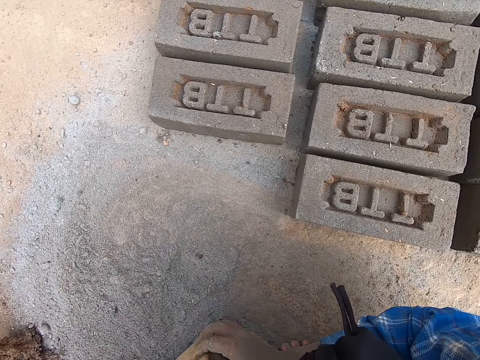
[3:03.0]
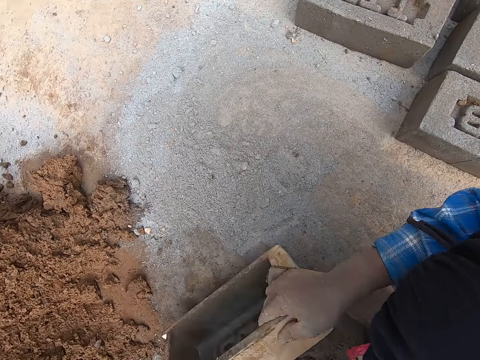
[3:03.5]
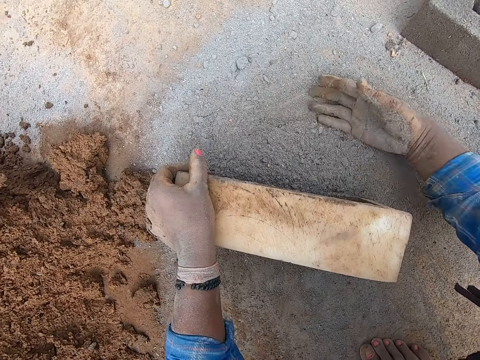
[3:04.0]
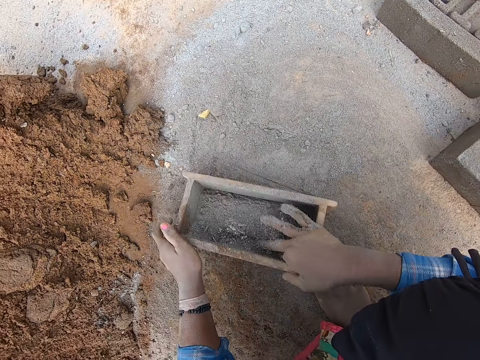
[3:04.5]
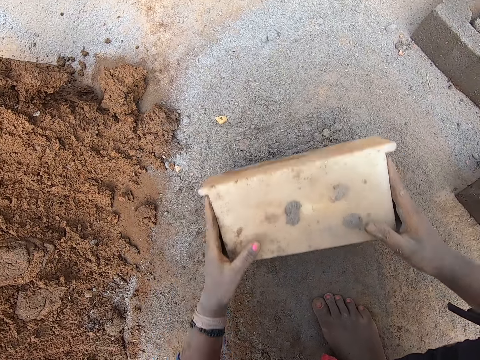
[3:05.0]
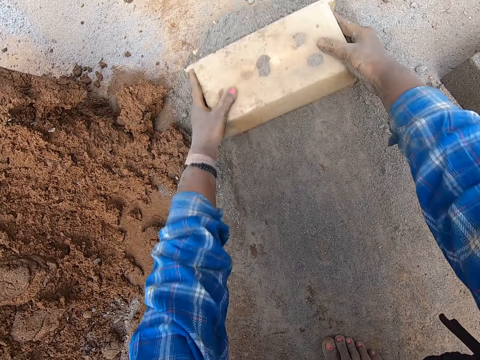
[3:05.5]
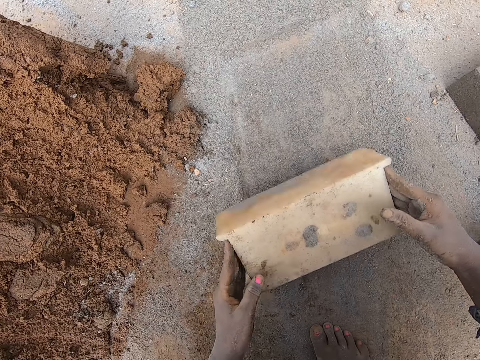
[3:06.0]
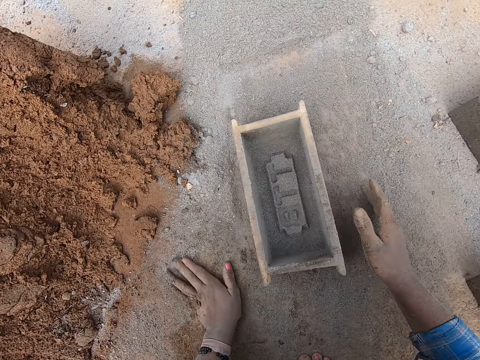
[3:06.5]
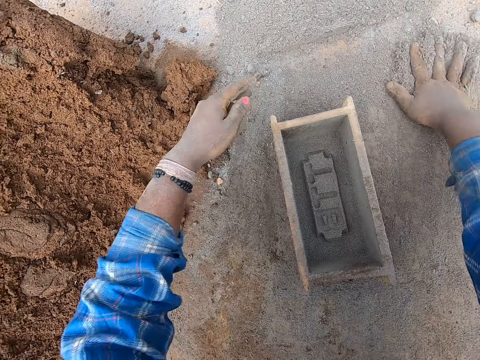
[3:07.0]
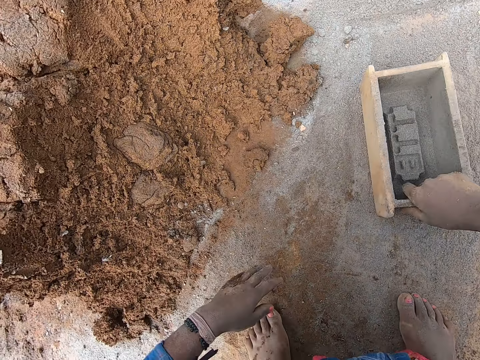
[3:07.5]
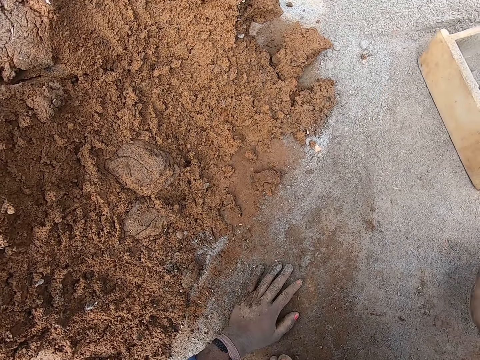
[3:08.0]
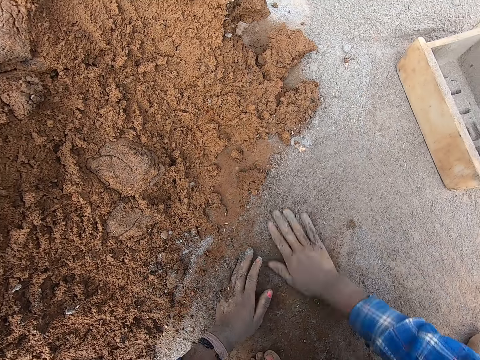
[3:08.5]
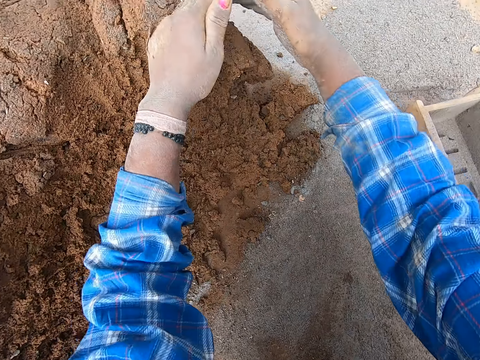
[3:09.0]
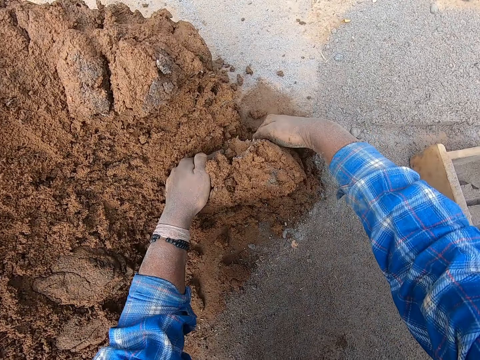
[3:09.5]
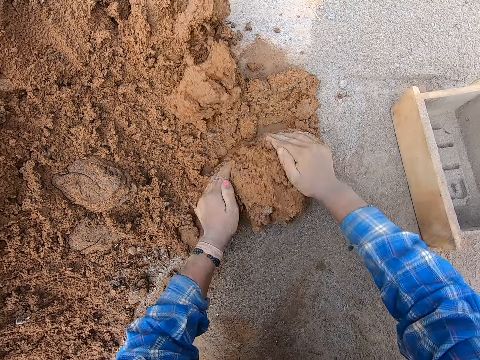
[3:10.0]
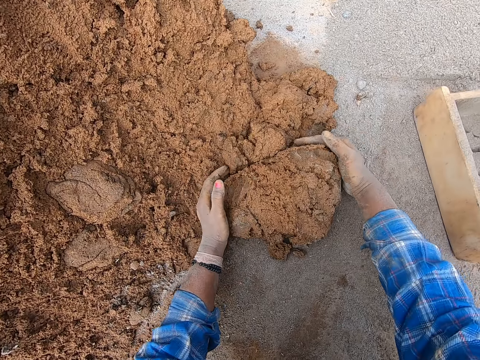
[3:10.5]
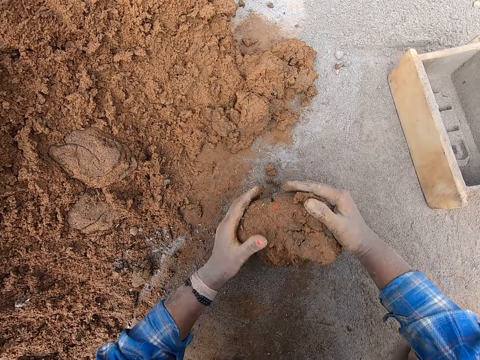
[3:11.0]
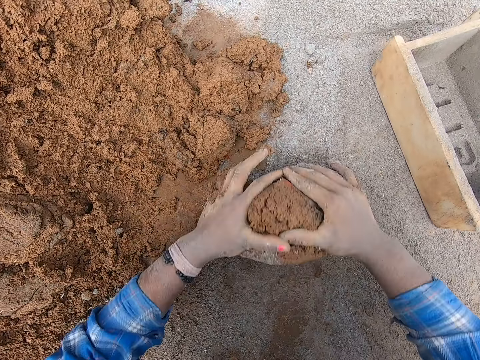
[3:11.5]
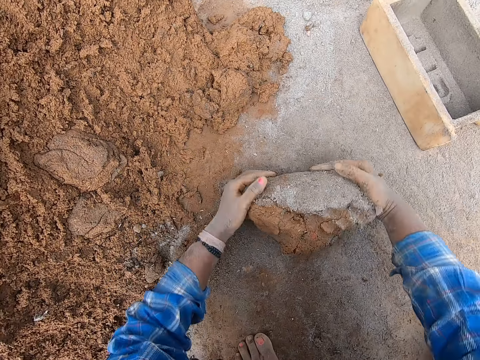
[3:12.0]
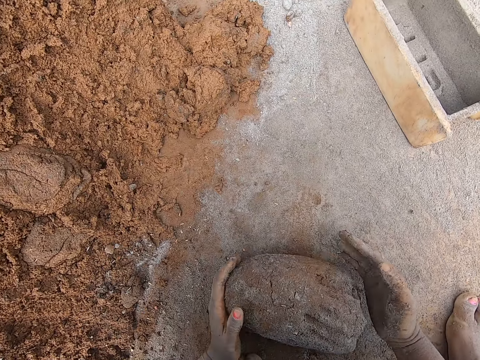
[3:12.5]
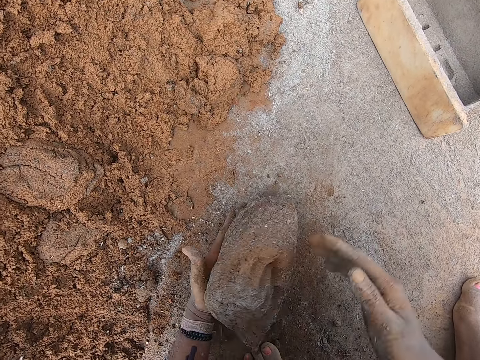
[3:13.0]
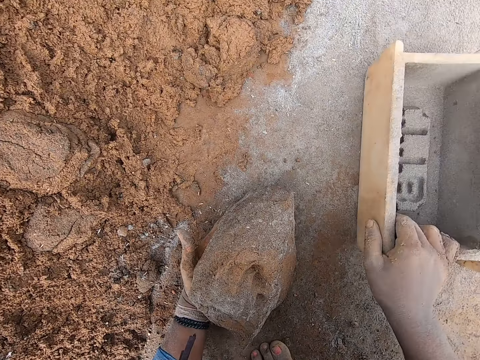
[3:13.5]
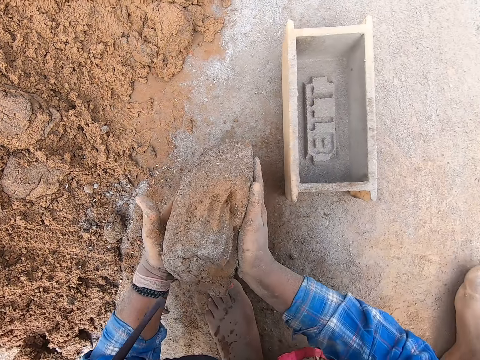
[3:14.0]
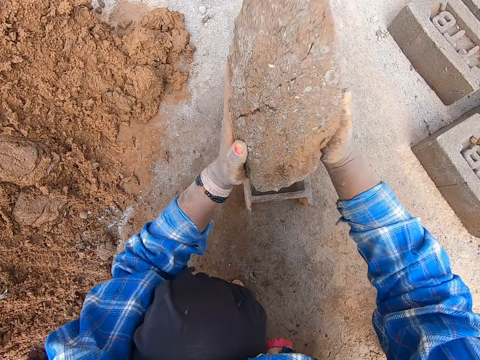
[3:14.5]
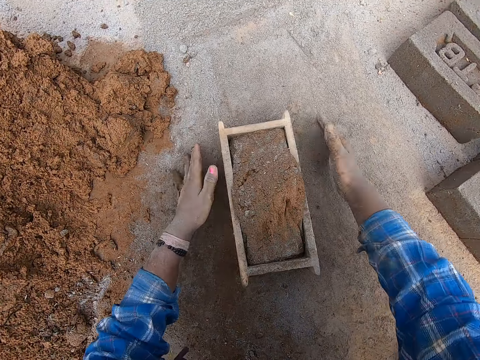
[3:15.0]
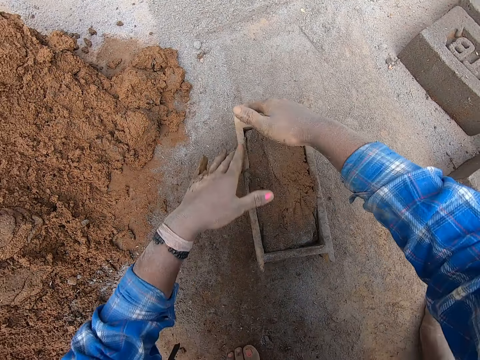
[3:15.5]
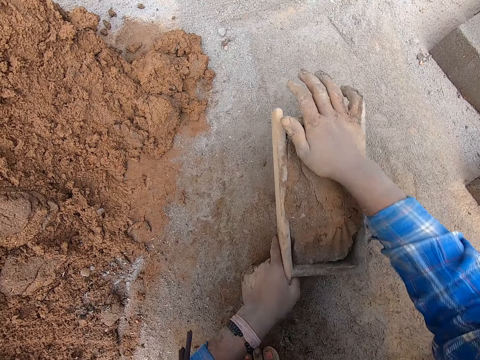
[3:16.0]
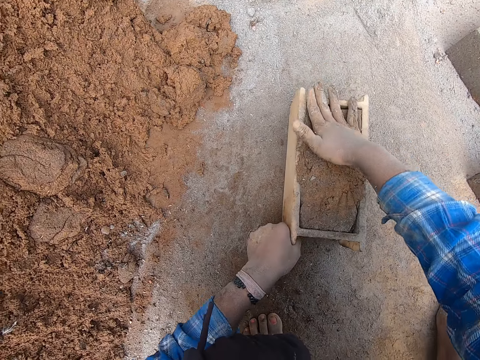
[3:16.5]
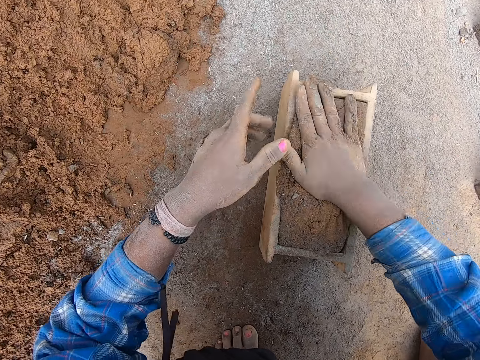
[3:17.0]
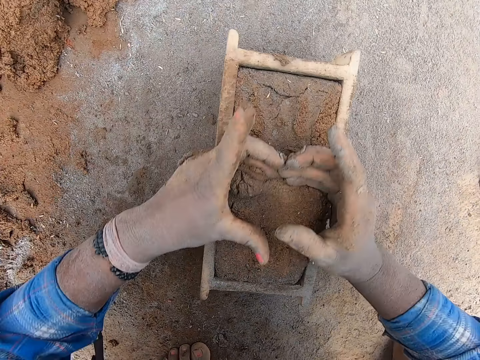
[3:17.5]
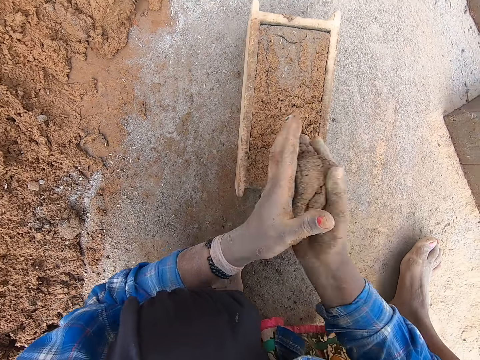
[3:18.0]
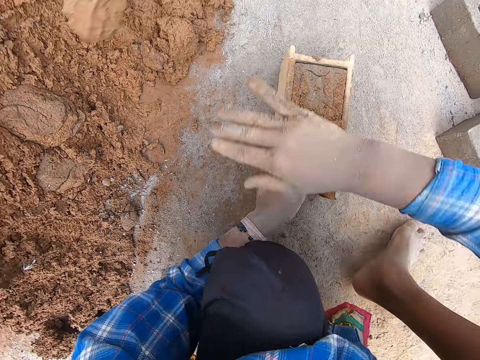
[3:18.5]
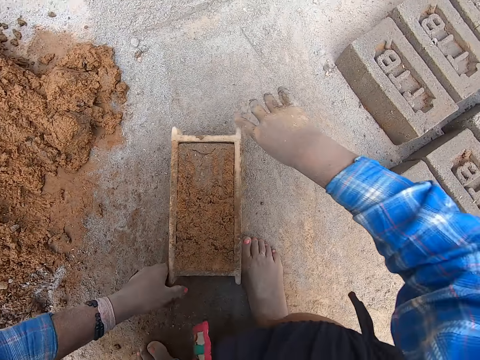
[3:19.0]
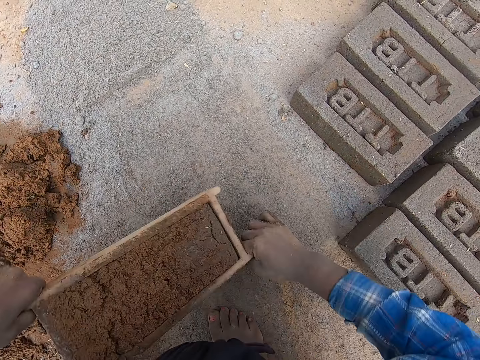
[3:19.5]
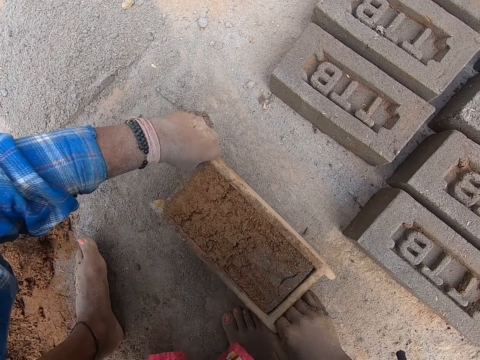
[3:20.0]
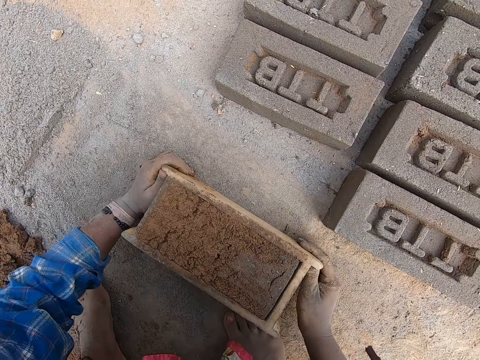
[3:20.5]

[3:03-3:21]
The camera wearer touches the molded clay on the ground with the brick mold box in his hands. He drops the brick mold box in his hands on the ground. He packs sand from the ground into the brick mold box with his right hand. He pours the sand in the brick mold box on the ground with his hands. He adjusts the sand on the ground with the brick mold box in his hands. He drops the brick mold box in his hands on the ground. He spreads the sand on the ground with his hands. He adjusts the brick mold box on the ground with his right hand. He spreads the sand on the ground with his hands. He cuts a portion of clay soil from the heap of clay soil with his hands. He molds the clay soil on the ground with his hands. He holds the molded clay with his left hand. He adjusts the brick mold box on the ground with his right hand. He carries the molded clay with his hands. He drops the molded clay in his hands into the brick mold box. He spreads the sand on the ground with his hands. He adjusts the molded clay in the brick mold box with his hands. He removes the excess molded clay in the brick mold box with his hands. He places his left hand on the brick mold box on the ground. He throws the excess molded clay in his right hand on the heap of clay soil. He carries the brick mold box from the ground with his hands. He drops the brick mold box in his hands on the ground.

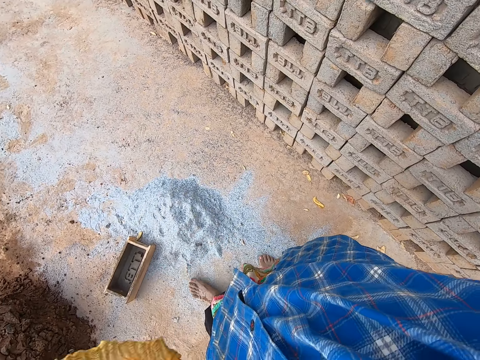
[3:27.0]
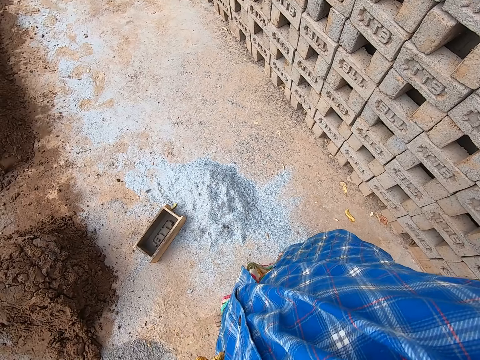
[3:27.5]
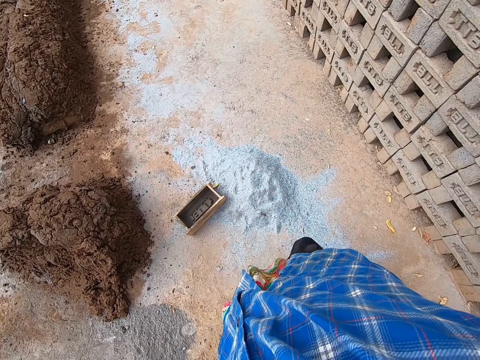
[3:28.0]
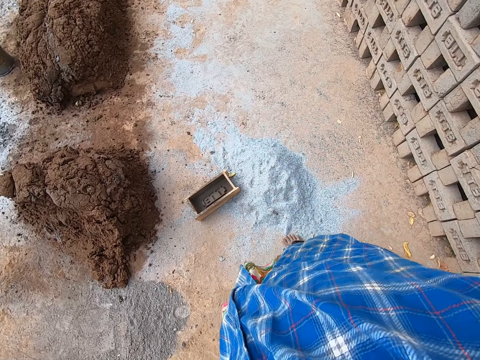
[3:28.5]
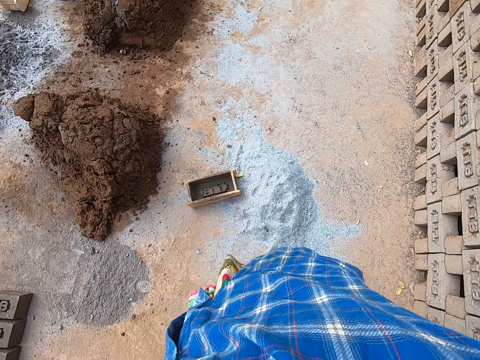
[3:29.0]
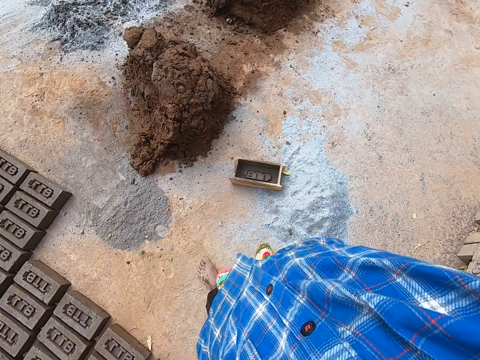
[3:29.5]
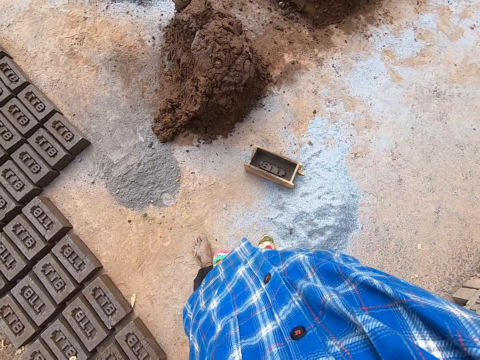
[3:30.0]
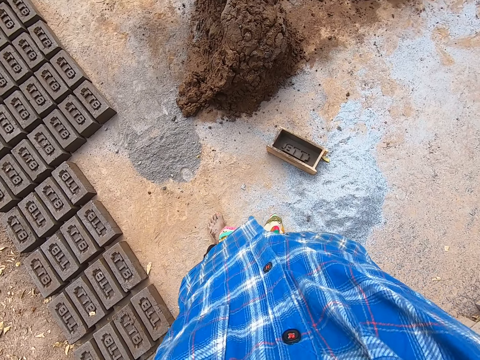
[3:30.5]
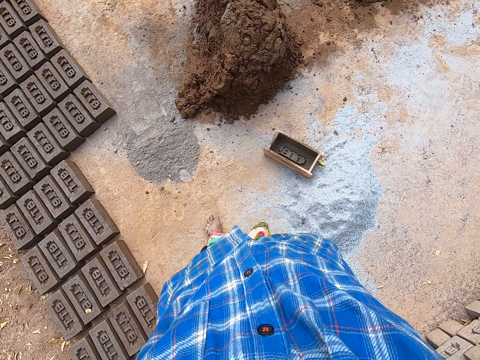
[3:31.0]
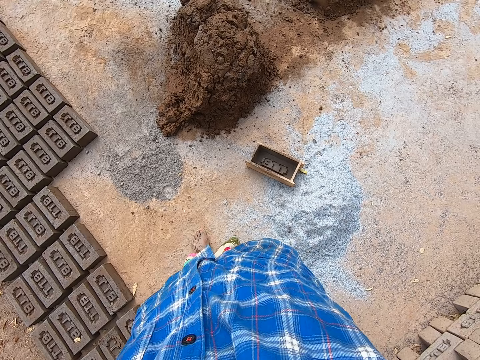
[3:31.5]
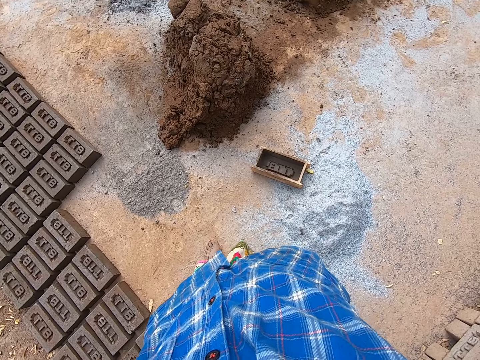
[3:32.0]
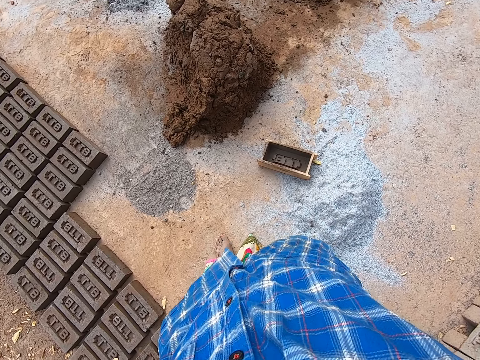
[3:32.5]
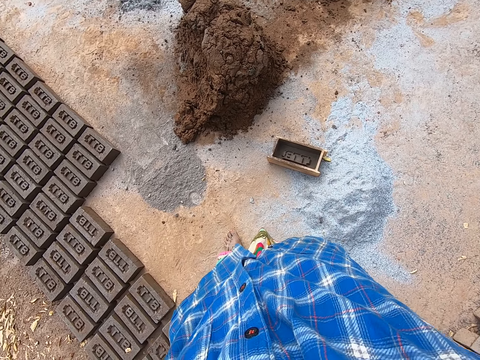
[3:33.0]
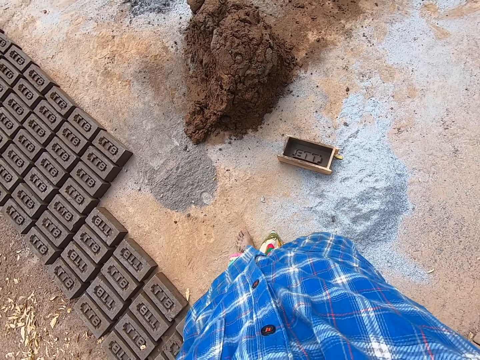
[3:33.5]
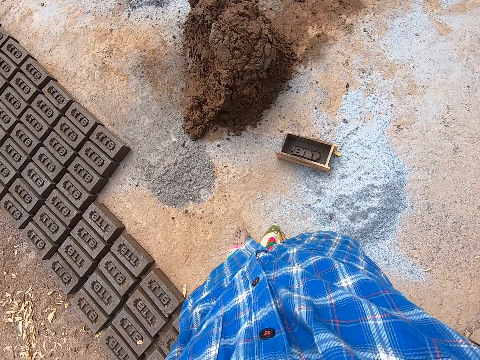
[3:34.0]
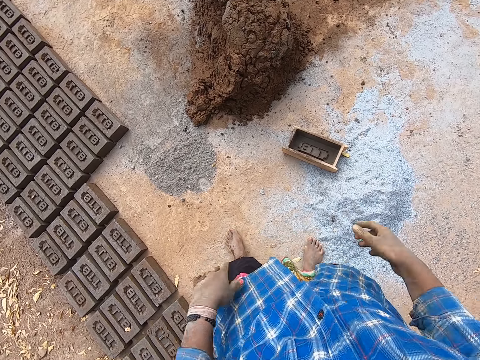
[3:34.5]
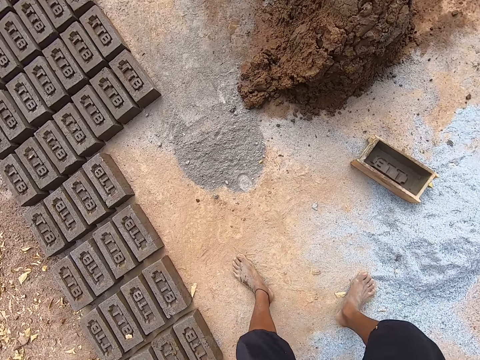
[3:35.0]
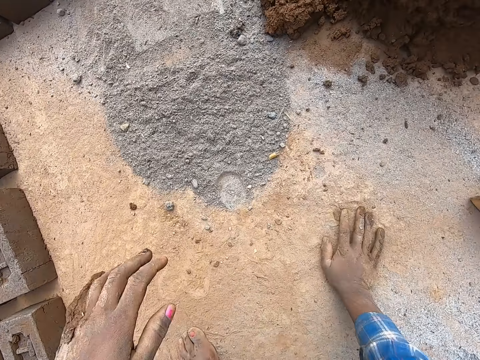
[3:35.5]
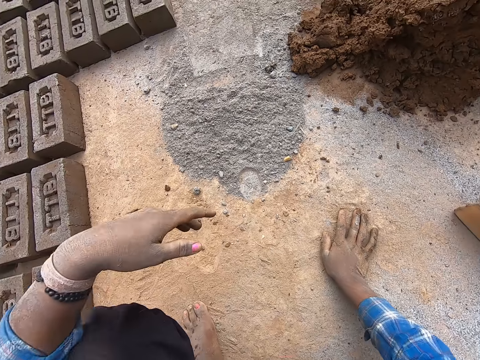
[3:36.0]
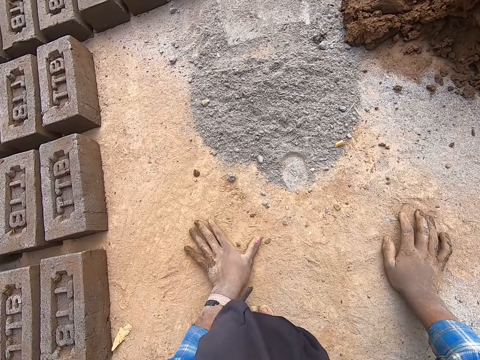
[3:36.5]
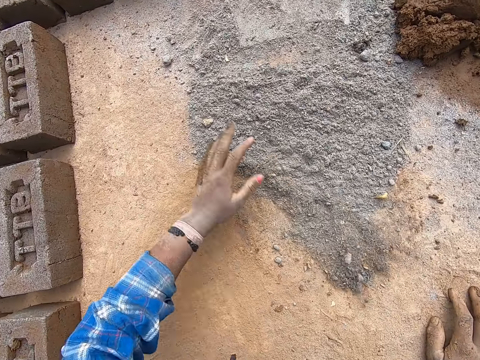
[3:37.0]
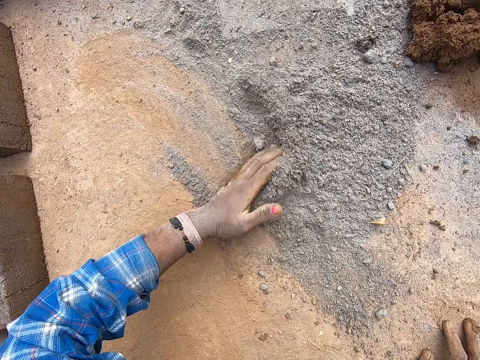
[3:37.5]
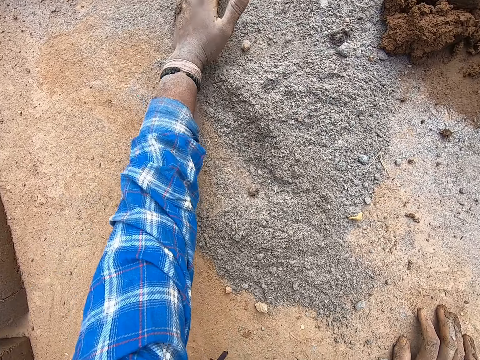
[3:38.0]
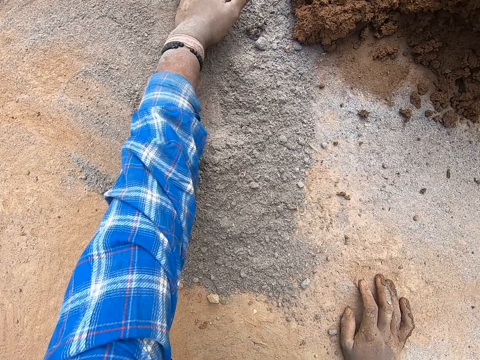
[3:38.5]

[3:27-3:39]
The camera wearer places his right hand on the ground. He spreads sand on the ground with his left hand.
